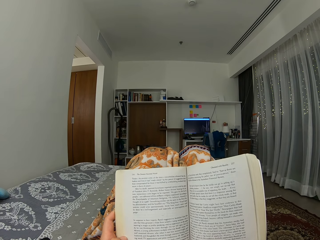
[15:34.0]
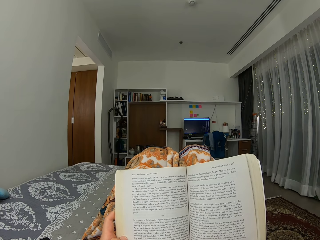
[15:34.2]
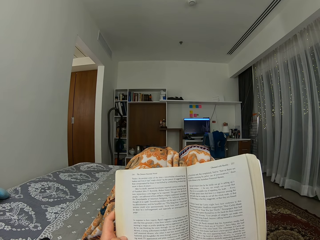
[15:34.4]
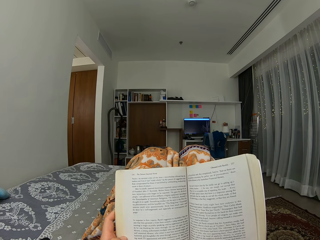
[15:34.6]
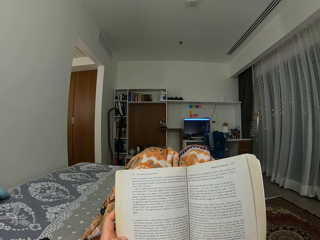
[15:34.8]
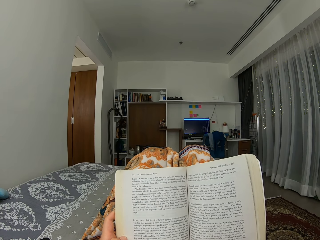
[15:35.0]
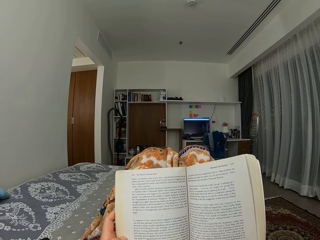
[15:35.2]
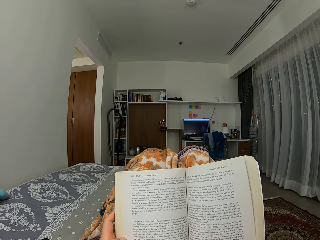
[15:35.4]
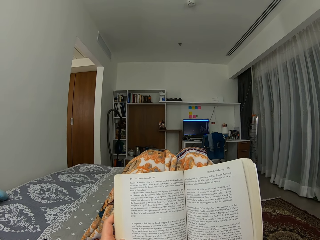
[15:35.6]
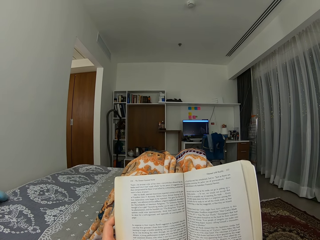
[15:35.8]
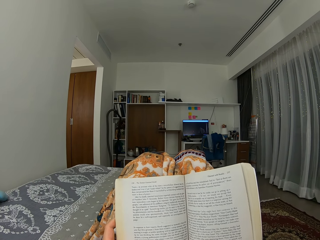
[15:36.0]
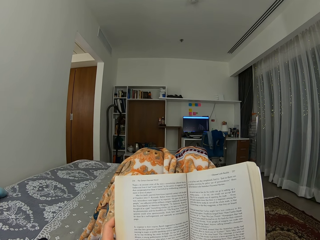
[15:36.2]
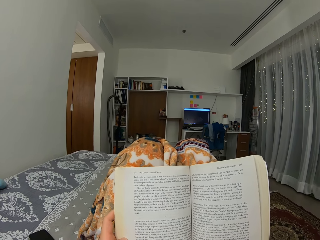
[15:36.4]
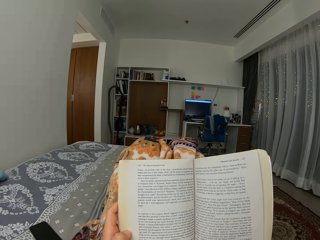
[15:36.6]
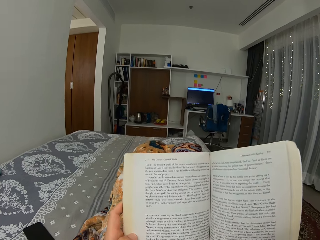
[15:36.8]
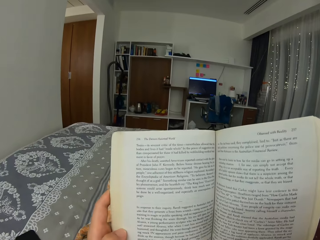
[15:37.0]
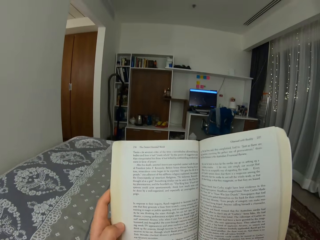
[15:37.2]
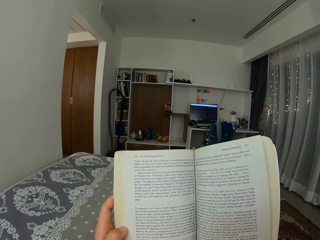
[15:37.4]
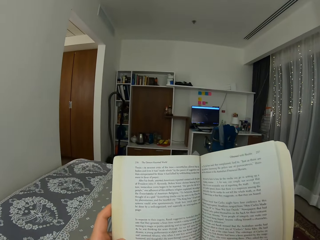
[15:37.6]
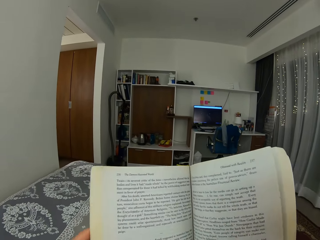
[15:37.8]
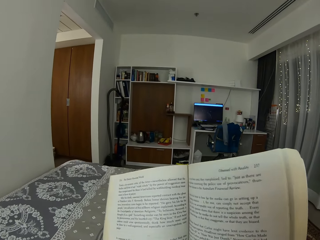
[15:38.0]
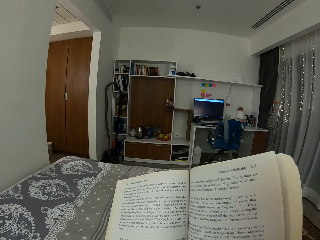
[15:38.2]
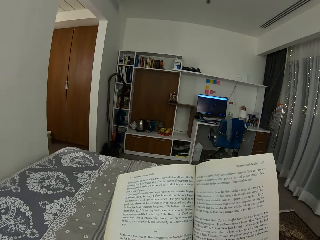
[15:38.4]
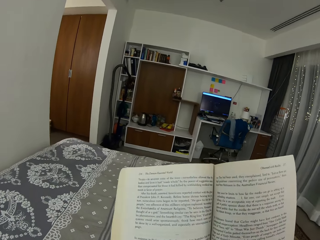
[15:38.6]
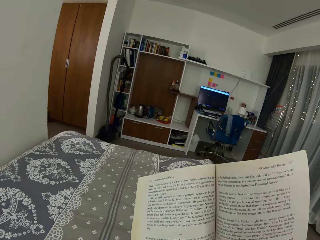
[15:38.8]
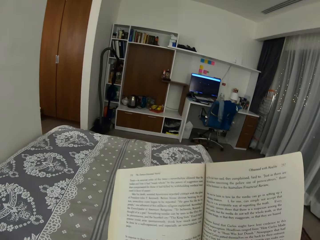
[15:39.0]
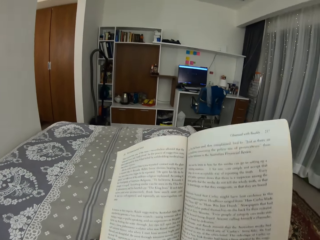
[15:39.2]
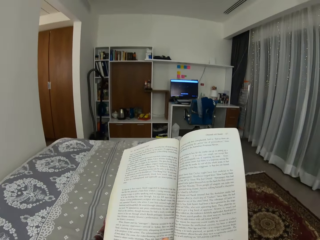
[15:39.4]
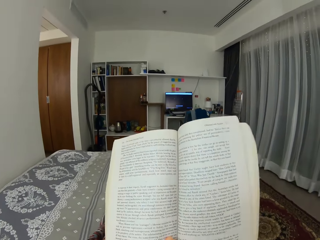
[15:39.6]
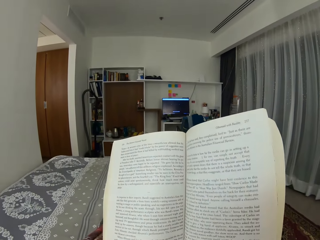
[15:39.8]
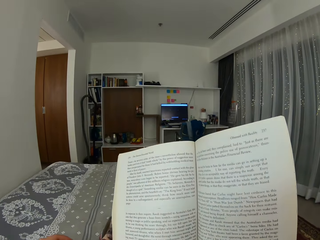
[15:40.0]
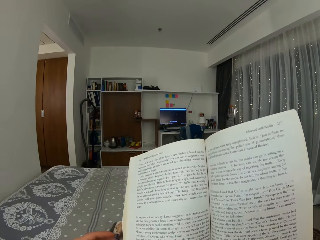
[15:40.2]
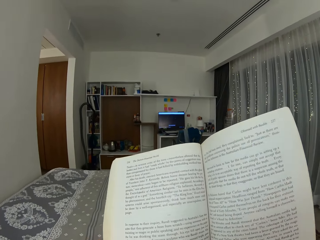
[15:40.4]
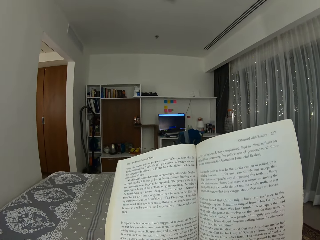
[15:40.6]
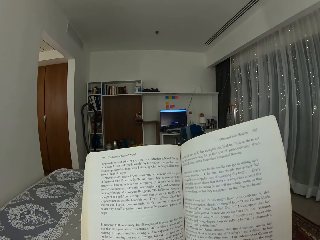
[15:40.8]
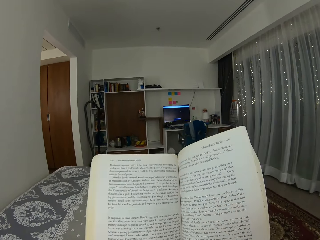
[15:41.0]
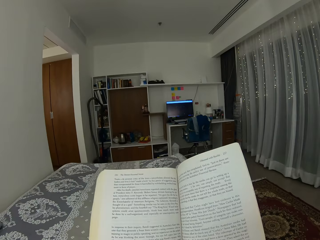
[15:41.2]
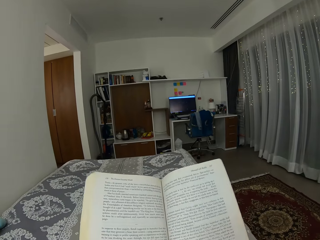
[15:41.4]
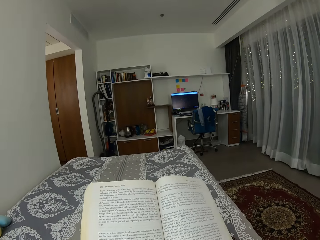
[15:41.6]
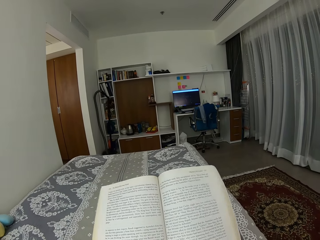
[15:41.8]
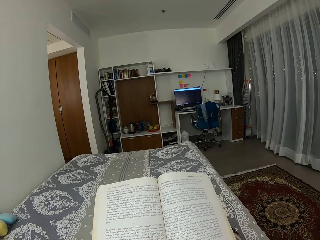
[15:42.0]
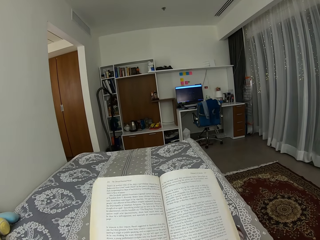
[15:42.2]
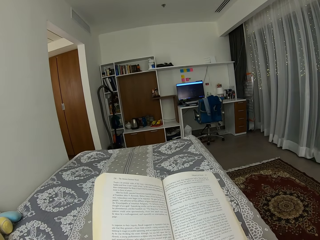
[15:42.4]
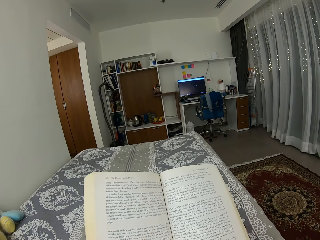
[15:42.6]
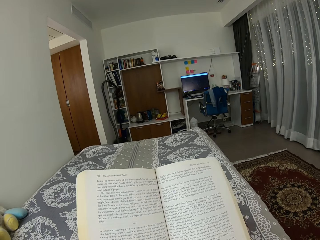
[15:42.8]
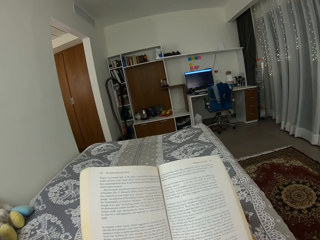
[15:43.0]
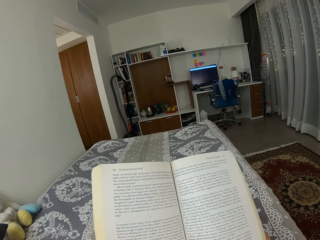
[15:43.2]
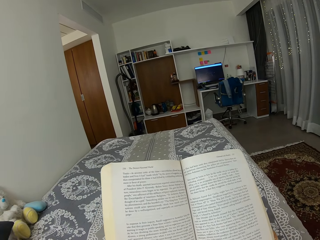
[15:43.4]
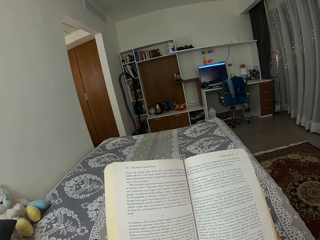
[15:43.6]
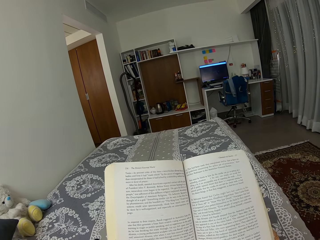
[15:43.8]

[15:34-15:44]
The camera wearer moves the legs. They drop the knees. They move the book.

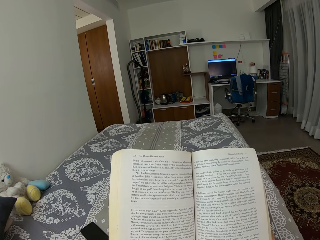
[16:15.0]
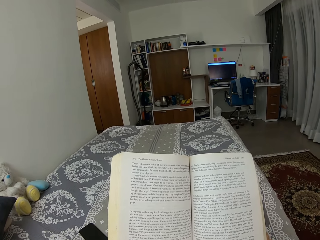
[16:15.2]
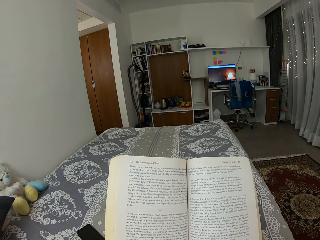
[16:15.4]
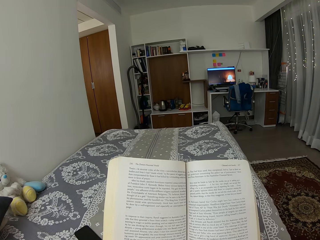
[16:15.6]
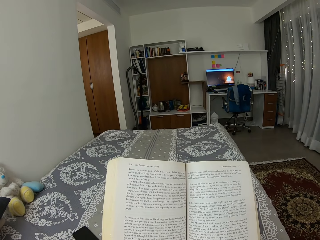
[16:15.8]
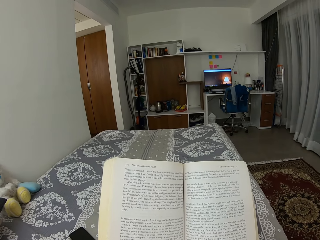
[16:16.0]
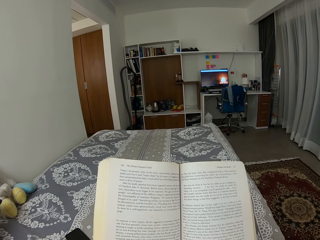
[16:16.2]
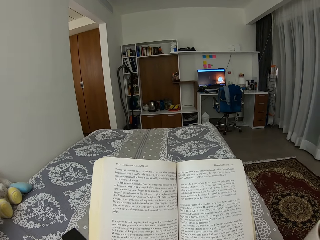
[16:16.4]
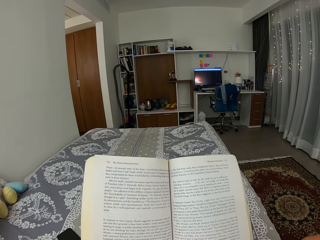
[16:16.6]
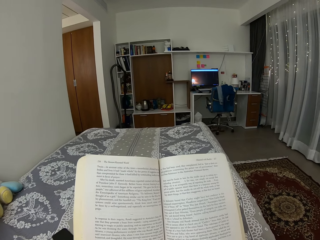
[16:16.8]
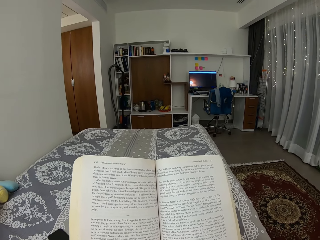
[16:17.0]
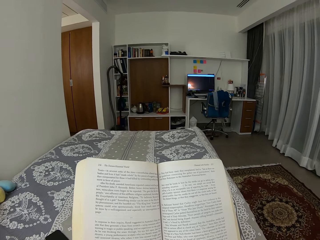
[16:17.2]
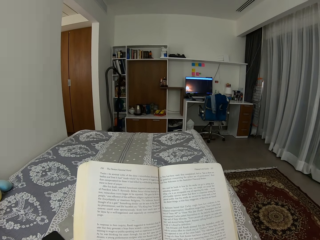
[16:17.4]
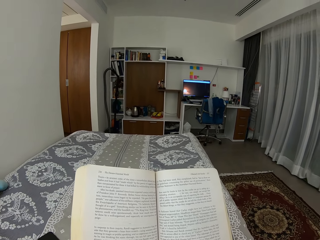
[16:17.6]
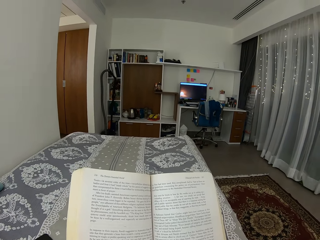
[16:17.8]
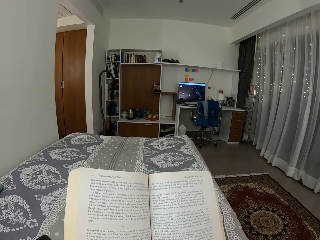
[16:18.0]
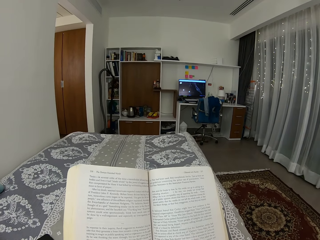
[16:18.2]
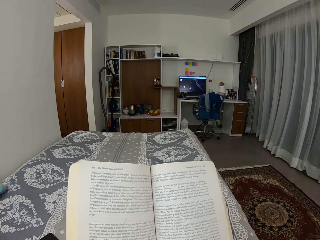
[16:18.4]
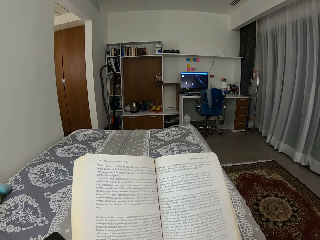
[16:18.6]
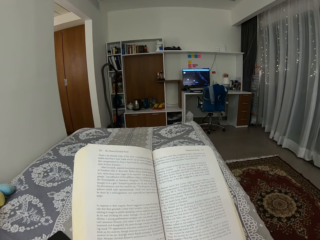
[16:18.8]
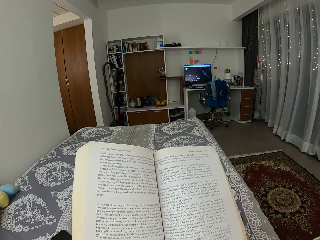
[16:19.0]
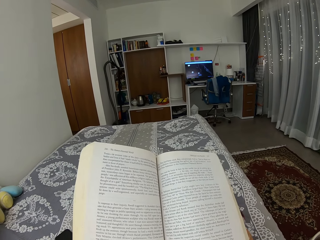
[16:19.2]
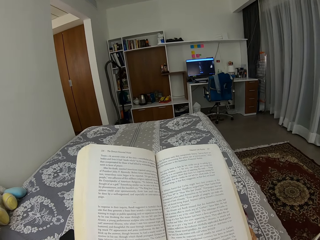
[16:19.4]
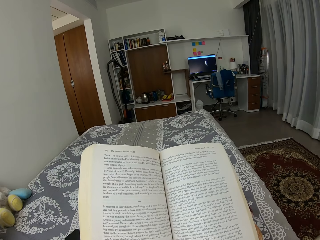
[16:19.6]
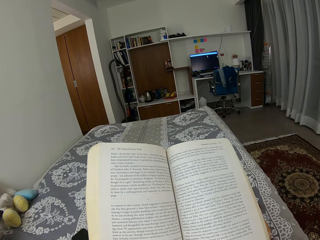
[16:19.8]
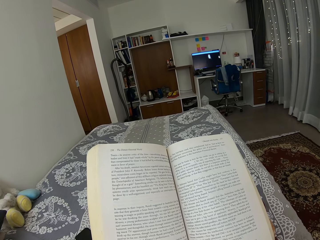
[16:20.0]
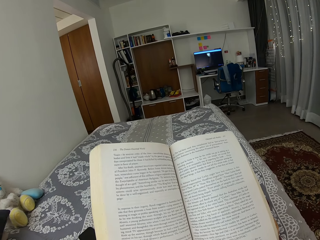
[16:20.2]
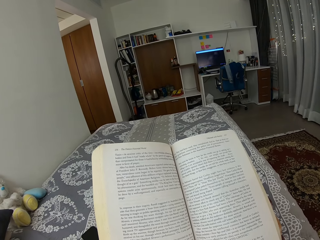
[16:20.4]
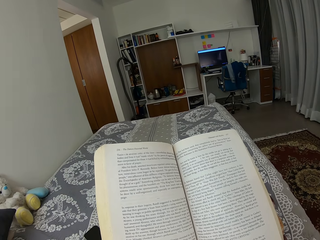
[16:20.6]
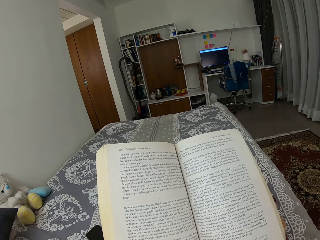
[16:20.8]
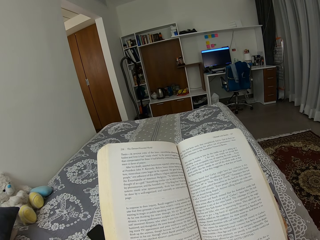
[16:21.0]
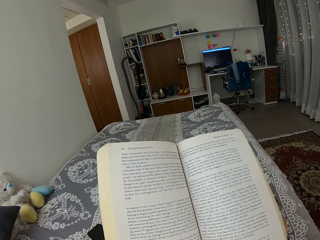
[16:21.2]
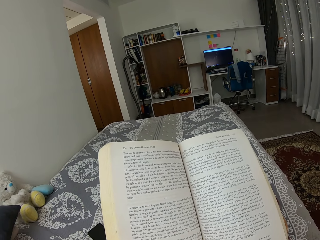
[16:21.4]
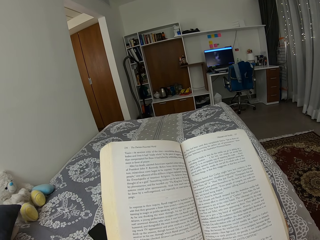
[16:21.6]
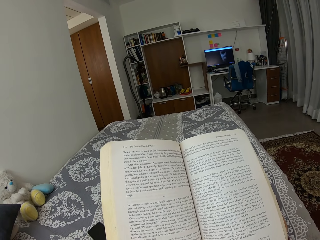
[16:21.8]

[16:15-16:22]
The camera wearer moves the hand.

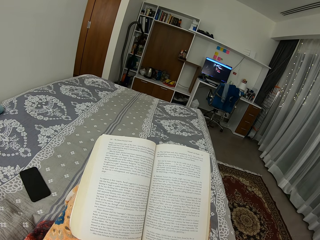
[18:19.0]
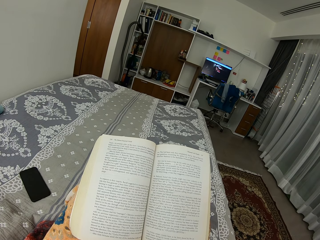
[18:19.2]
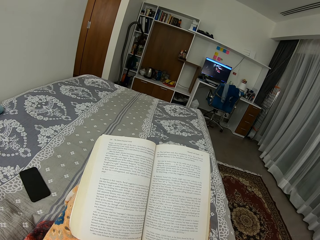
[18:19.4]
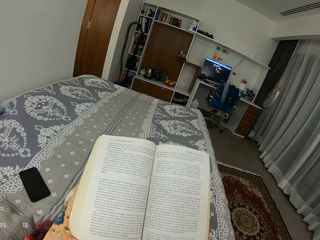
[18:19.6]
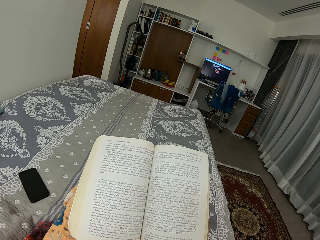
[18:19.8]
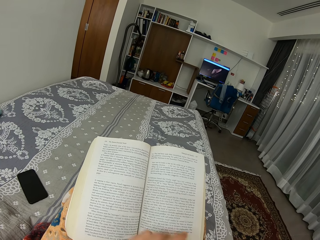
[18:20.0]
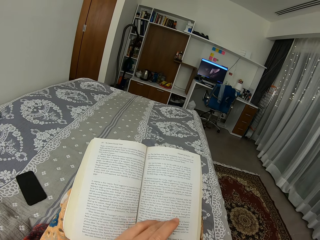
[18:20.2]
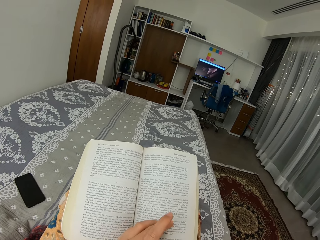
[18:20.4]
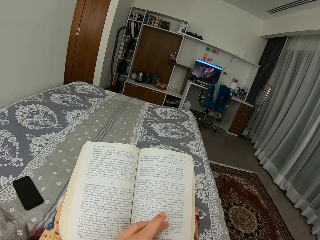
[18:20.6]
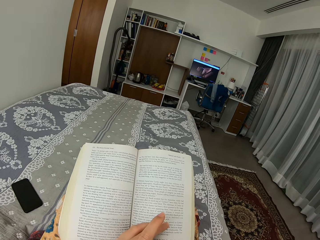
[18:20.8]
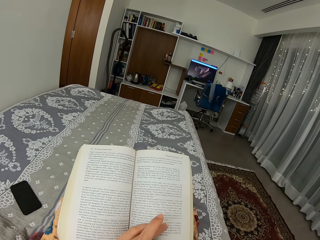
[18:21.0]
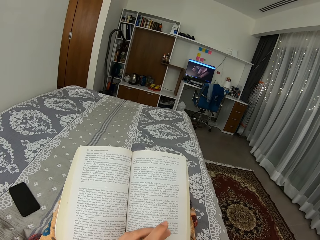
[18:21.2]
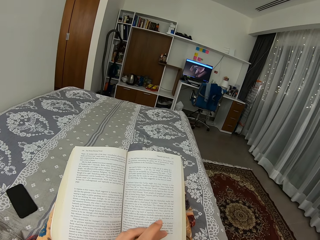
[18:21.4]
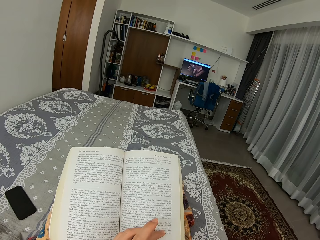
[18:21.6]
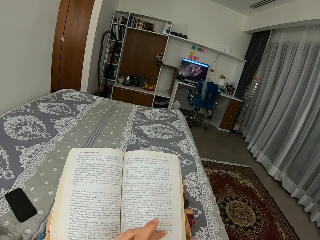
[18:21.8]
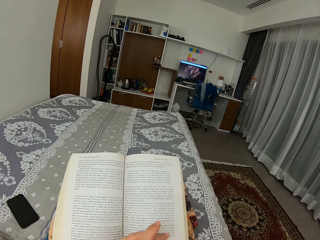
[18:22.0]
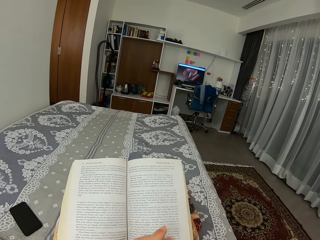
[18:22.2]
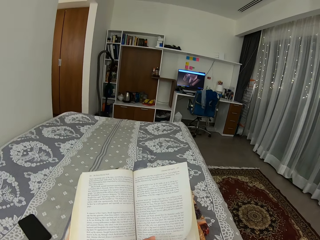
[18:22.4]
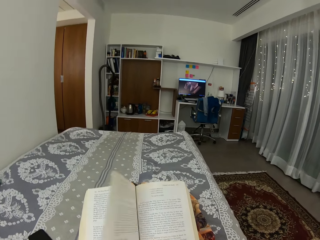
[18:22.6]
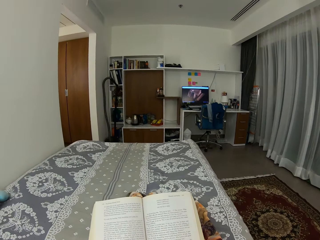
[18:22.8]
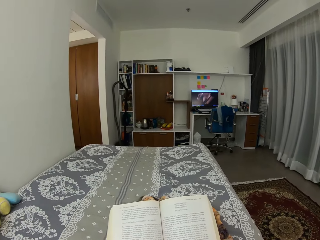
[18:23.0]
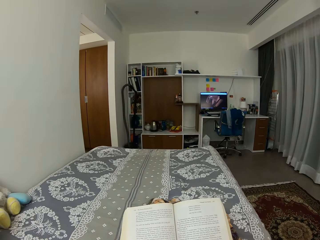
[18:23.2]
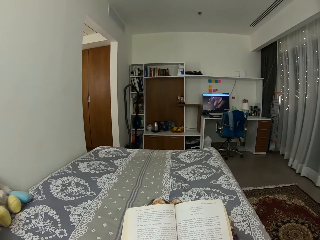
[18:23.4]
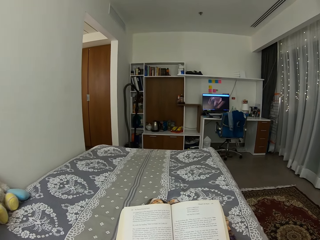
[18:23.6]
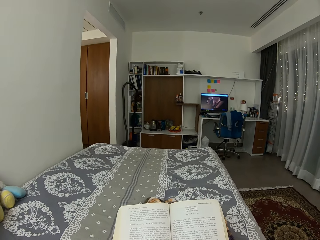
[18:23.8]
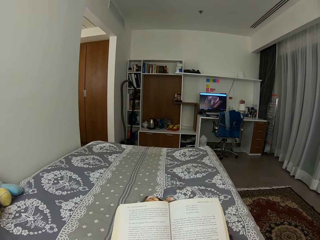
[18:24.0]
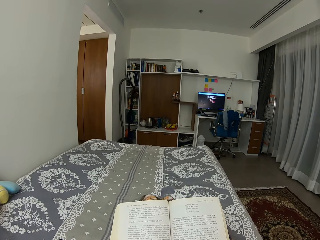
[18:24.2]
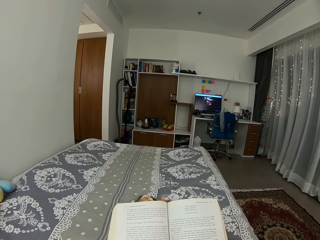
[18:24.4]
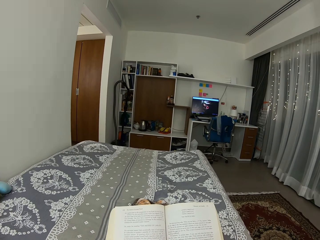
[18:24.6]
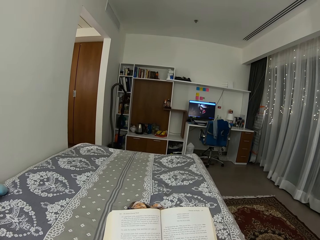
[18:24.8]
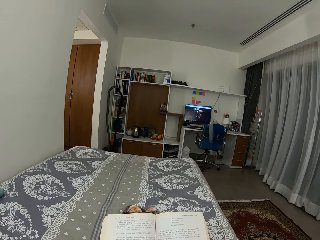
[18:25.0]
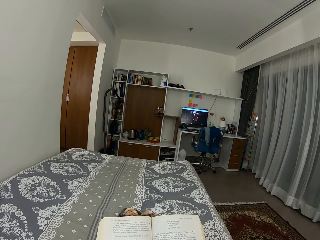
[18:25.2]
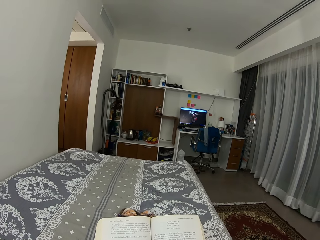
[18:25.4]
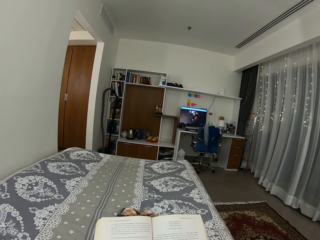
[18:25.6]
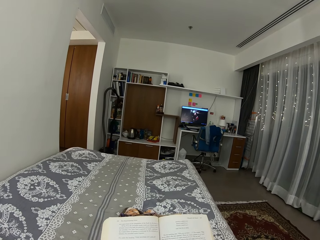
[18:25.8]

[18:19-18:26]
The camera wearer finger reads the book with the left hand. They open the book page with the left hand. They read the book.
